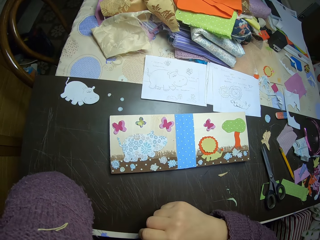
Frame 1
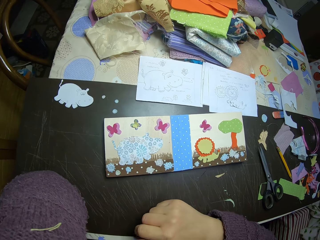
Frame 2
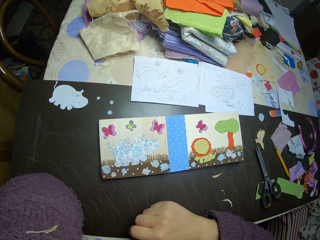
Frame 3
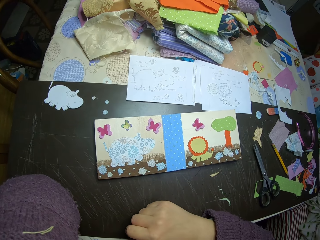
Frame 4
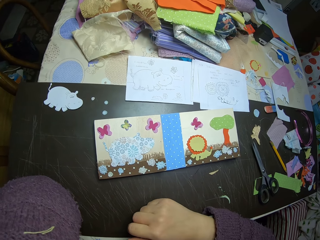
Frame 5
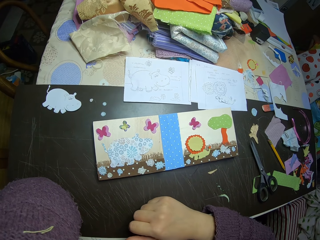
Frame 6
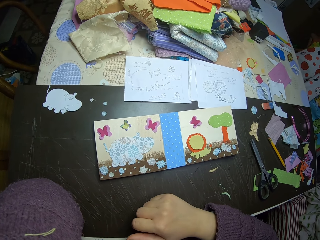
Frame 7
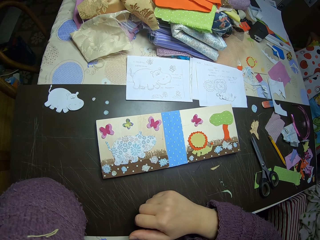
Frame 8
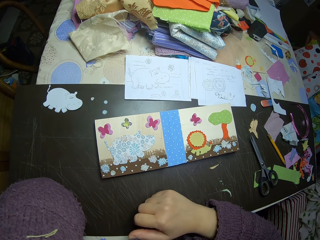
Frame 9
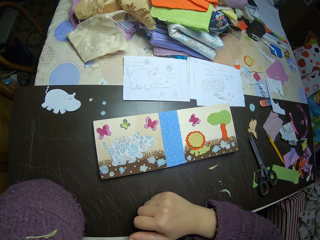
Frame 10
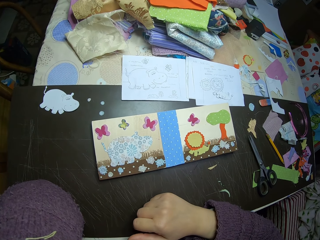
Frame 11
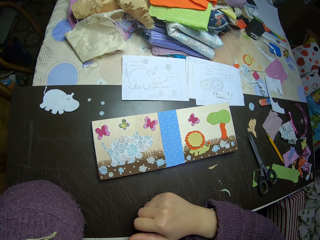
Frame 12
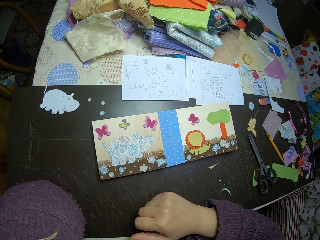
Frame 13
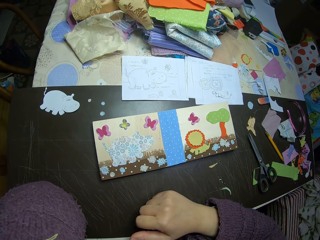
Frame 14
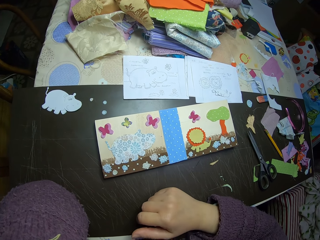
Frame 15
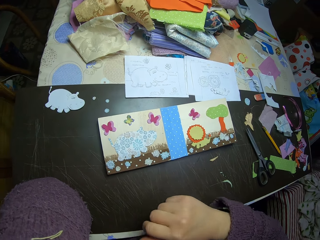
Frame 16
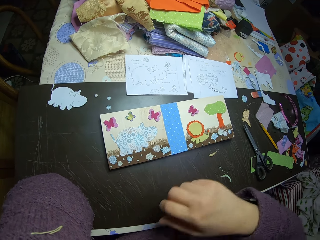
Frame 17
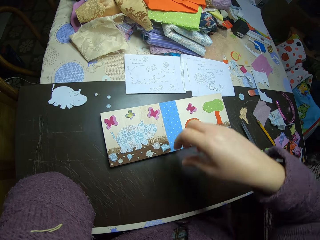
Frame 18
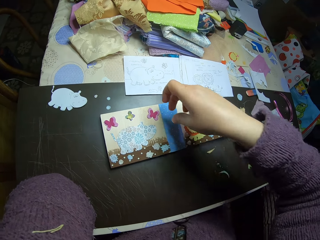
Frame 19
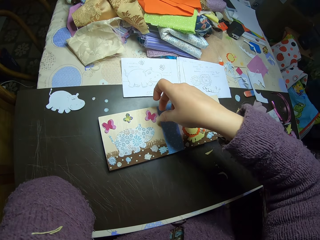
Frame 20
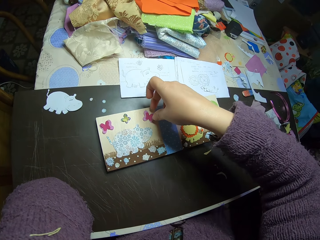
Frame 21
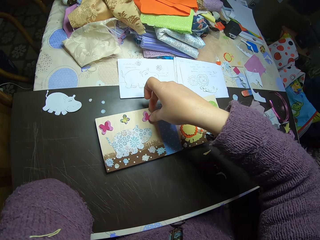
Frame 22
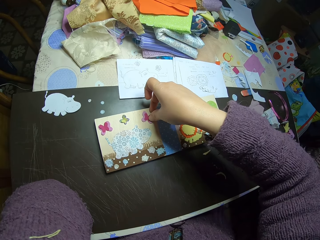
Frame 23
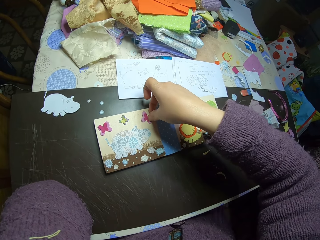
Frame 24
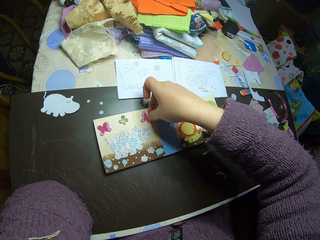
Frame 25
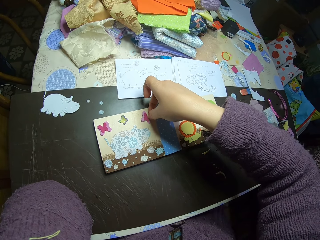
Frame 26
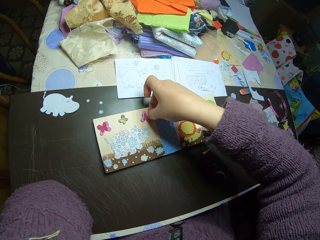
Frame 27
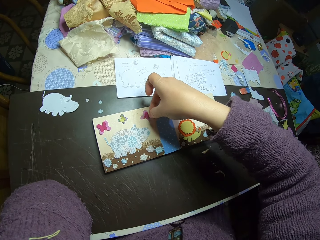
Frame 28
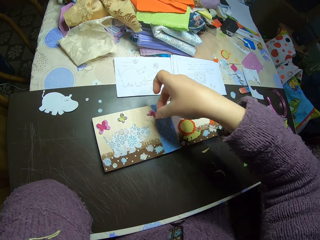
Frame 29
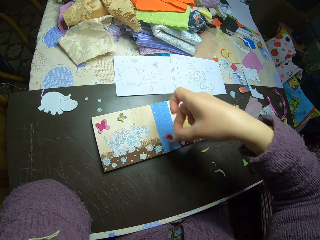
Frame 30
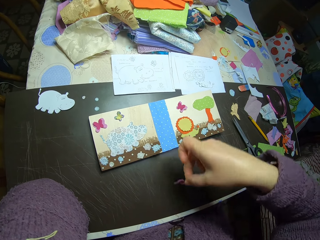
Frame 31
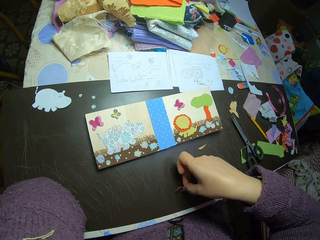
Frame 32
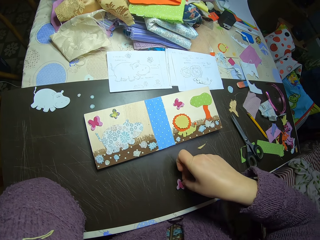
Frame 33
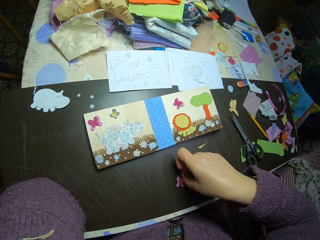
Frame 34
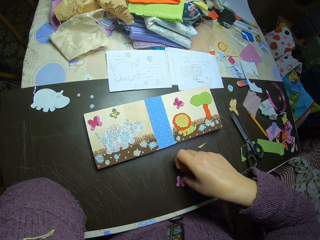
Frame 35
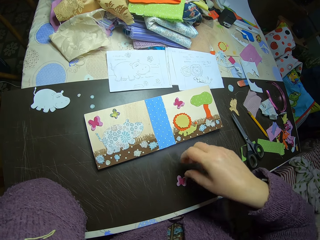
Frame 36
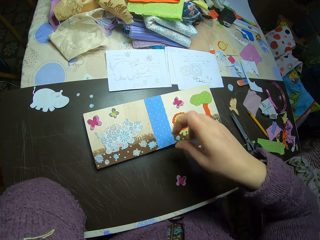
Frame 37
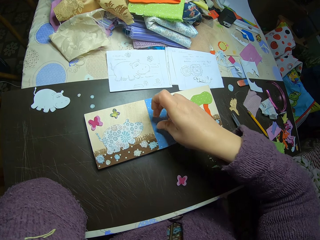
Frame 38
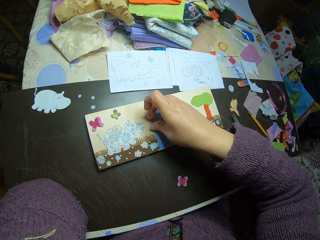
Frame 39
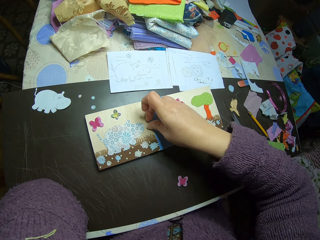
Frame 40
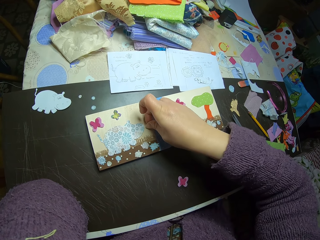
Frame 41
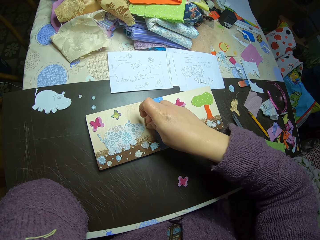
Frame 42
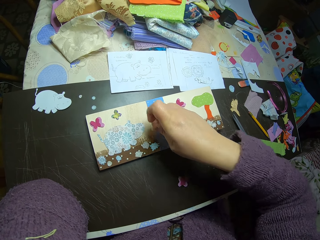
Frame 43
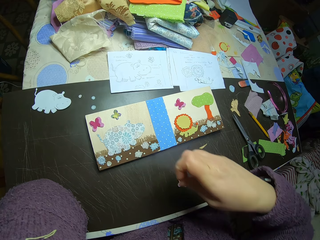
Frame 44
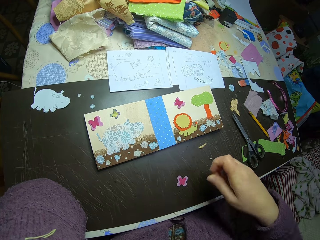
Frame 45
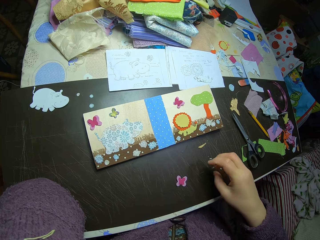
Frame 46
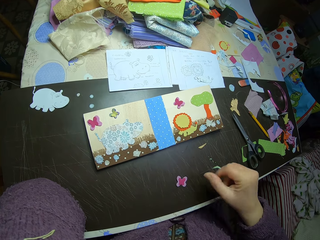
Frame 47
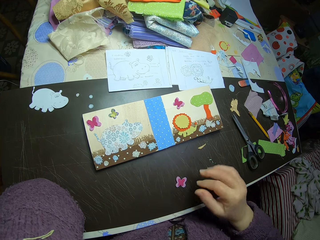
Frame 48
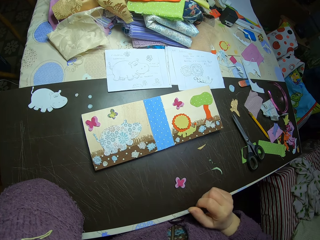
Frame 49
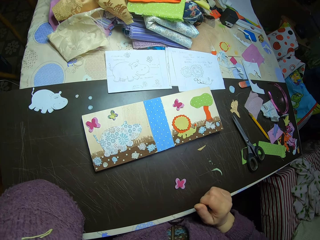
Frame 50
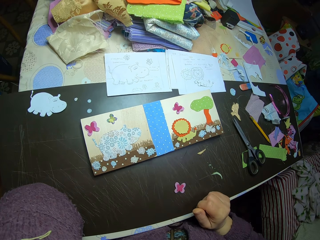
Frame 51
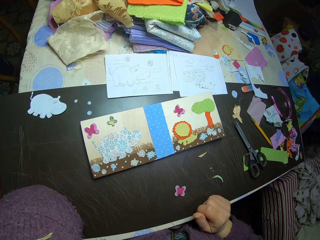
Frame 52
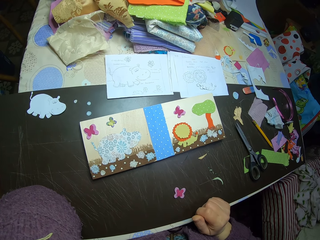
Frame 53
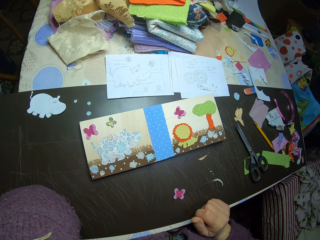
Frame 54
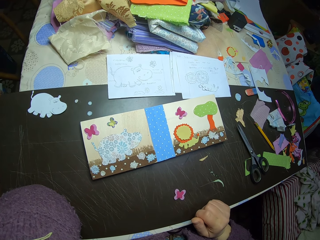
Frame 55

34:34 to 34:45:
The camera wearer puts her right hand on the table. She removes a butterfly illustration from the paper collage with her right hand. She puts the butterfly illustration on the table. She removes dirt from the paper collage.

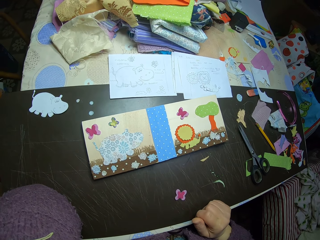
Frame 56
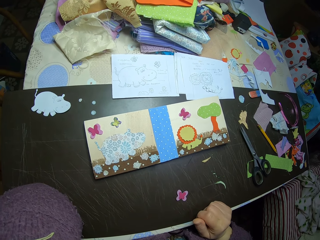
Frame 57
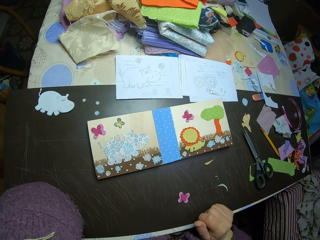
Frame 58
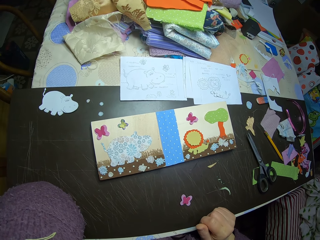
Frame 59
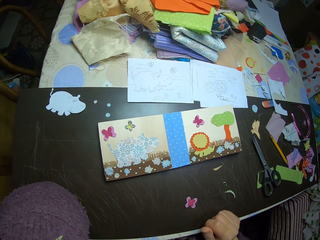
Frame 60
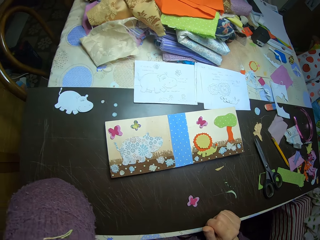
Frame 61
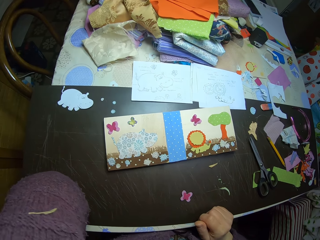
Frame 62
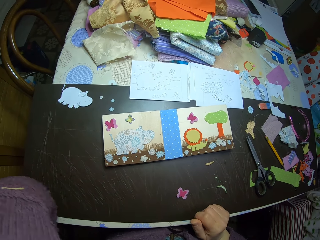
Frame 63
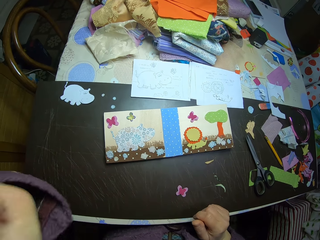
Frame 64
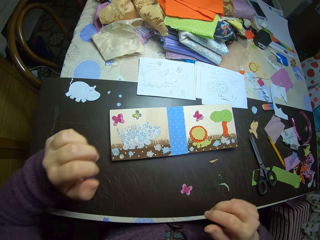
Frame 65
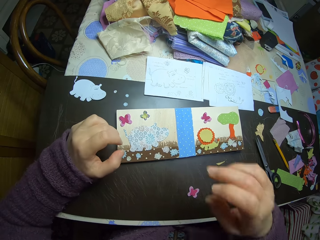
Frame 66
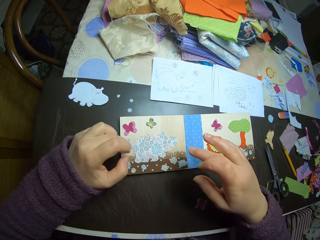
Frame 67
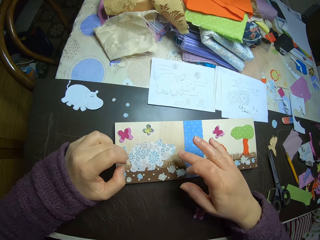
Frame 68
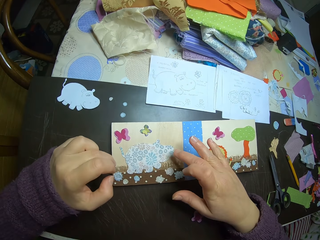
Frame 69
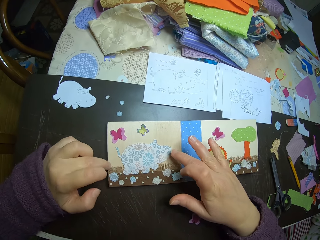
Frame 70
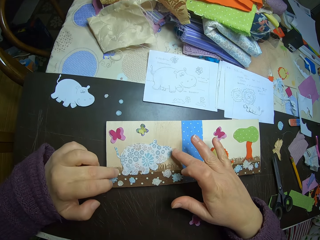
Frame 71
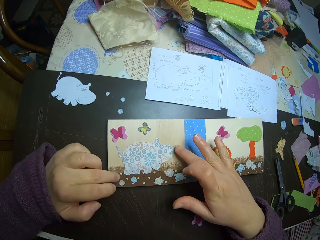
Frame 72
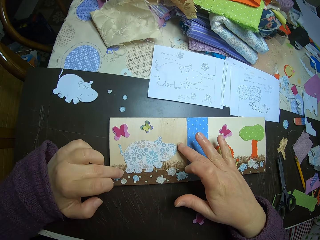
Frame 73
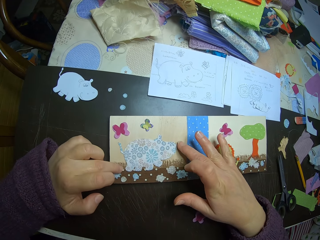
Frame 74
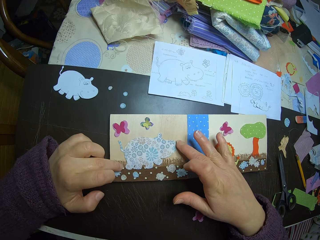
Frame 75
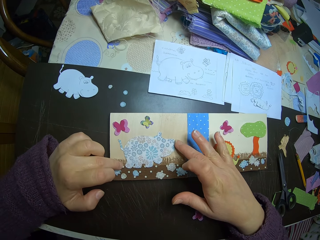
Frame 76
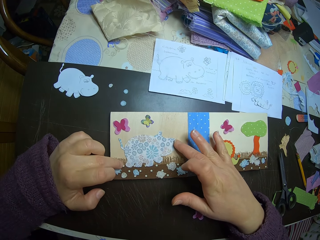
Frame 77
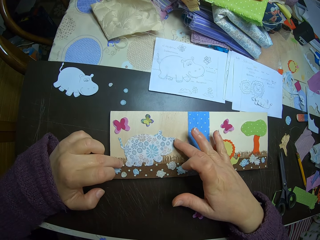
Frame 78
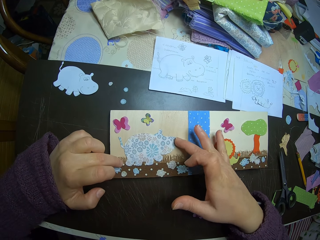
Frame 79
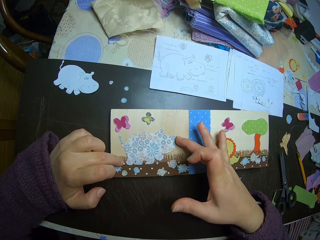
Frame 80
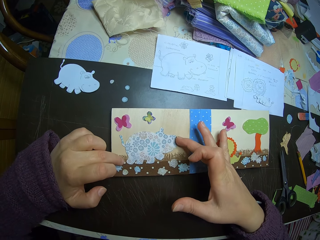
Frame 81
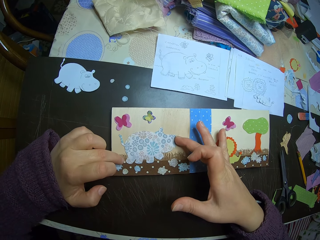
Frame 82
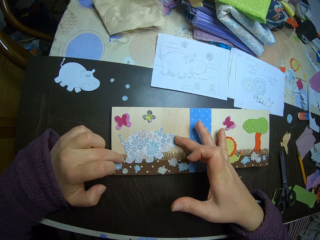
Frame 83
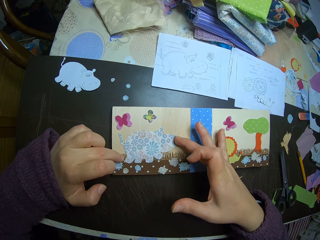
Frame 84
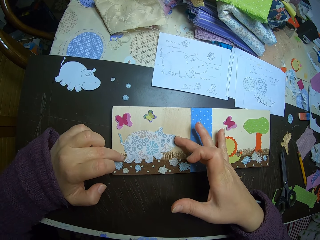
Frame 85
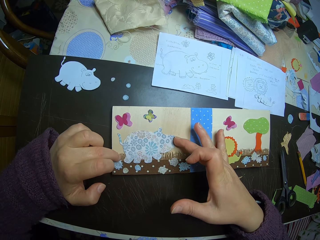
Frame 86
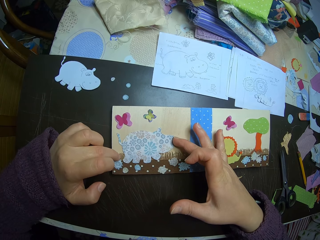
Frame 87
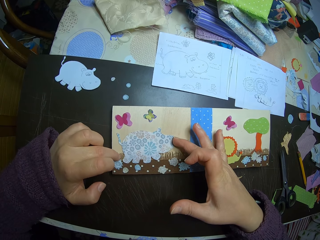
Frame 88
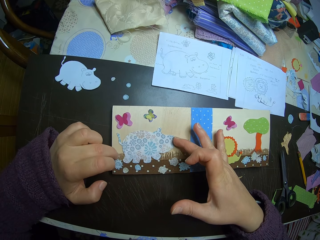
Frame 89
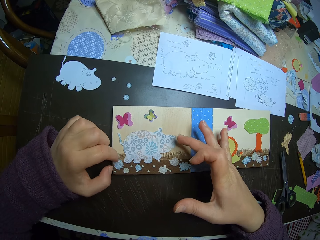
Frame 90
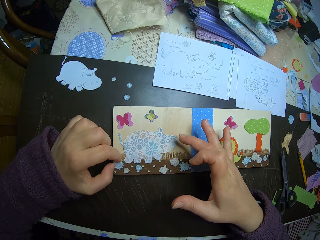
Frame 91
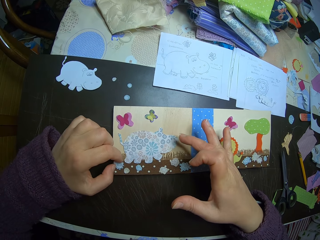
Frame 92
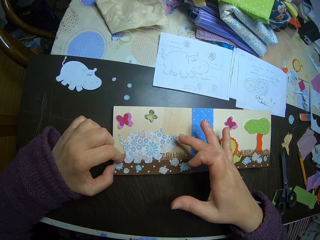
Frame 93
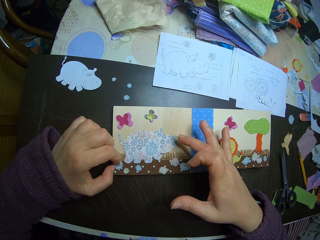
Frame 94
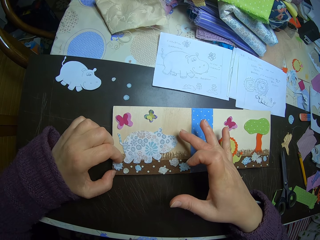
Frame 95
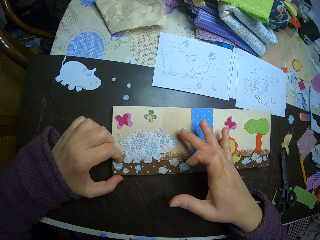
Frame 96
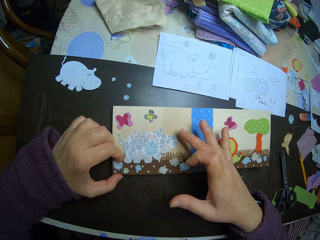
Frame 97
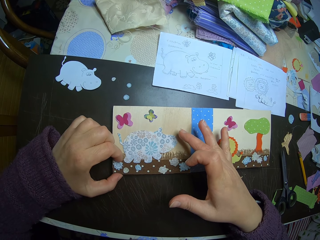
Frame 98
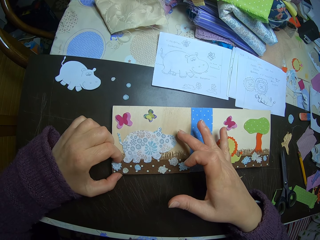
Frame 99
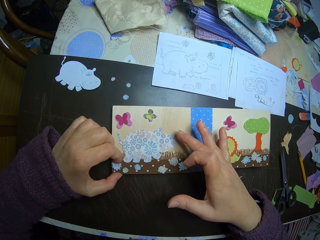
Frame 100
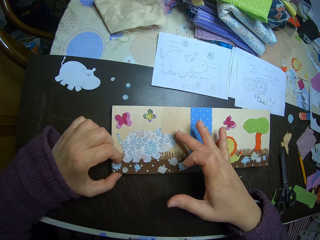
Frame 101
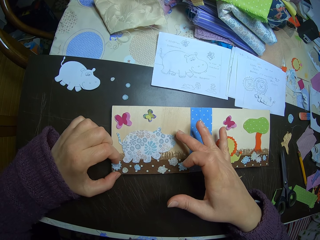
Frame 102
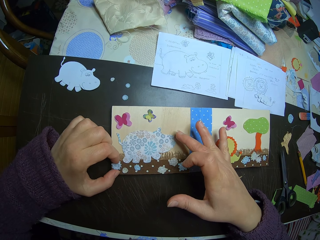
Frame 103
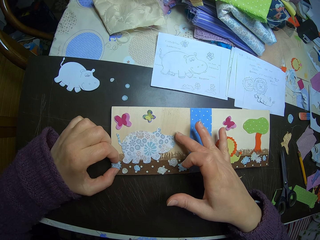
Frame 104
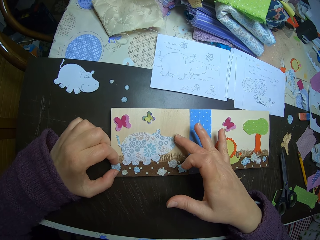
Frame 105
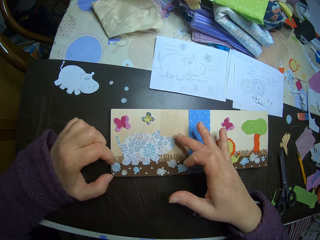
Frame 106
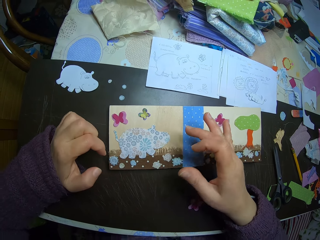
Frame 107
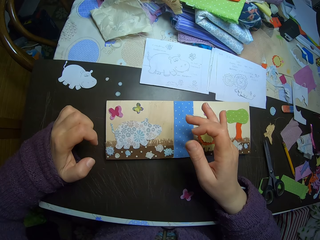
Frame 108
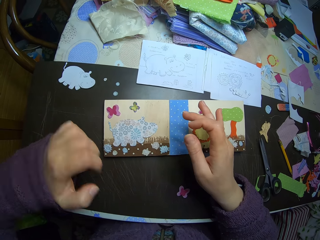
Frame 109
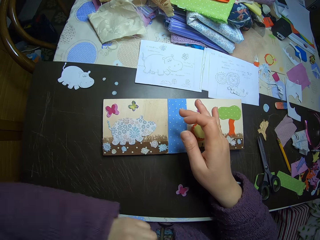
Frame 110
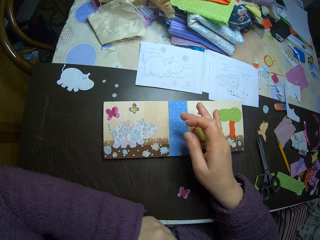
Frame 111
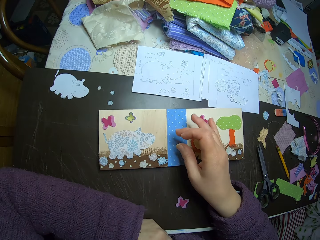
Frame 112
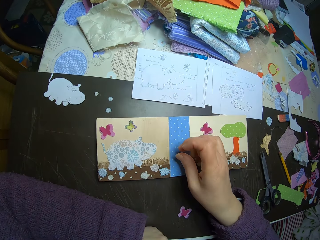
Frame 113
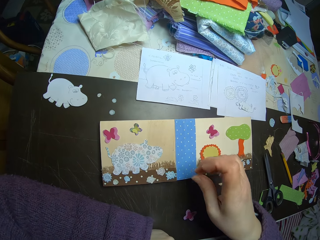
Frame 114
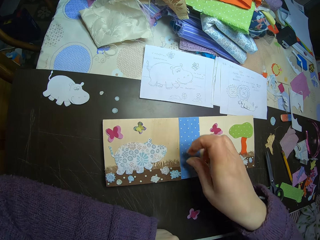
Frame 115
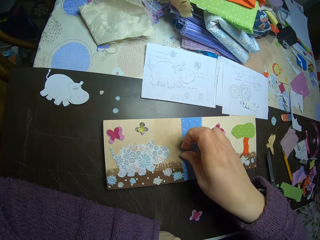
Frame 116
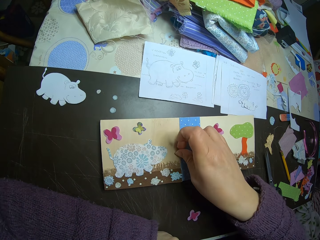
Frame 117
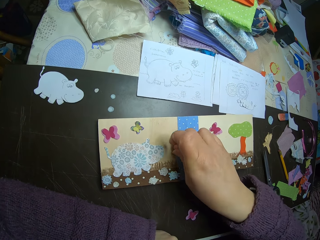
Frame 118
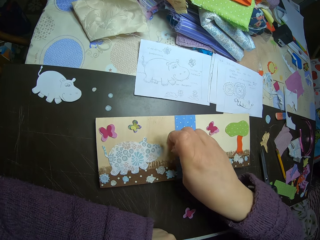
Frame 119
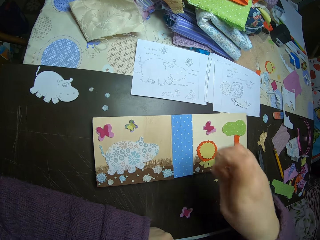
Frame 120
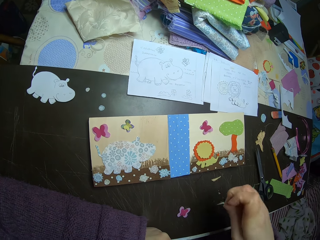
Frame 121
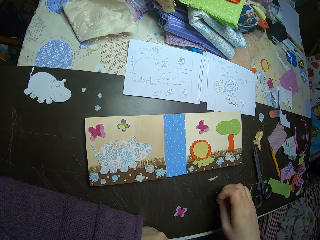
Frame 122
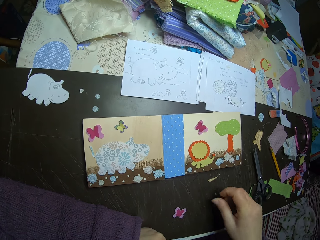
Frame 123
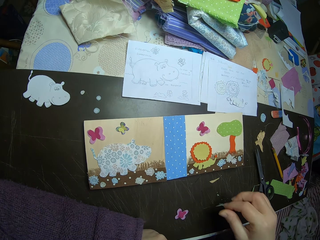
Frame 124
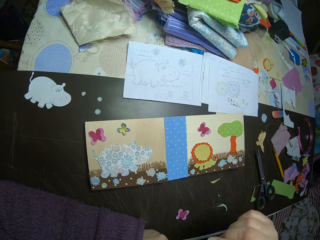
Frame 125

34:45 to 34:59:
The camera wearer looks at the manilla paper. She lowers her left hand from her chin. She adjusts a hippopotamus illustration on the paper collage. She removes dirt from the paper collage with her right hand.
